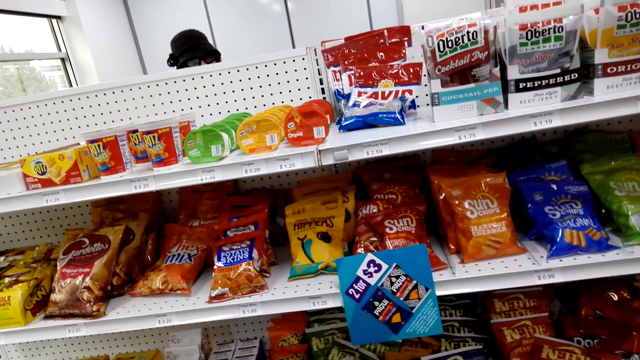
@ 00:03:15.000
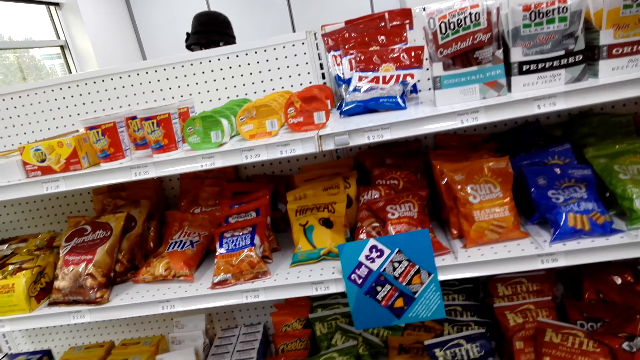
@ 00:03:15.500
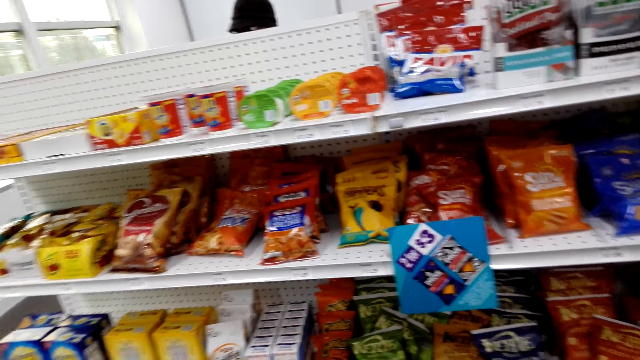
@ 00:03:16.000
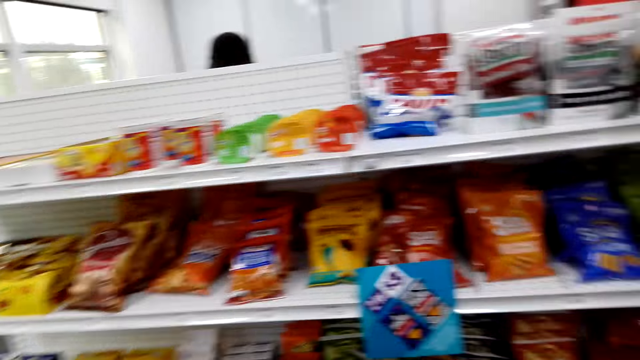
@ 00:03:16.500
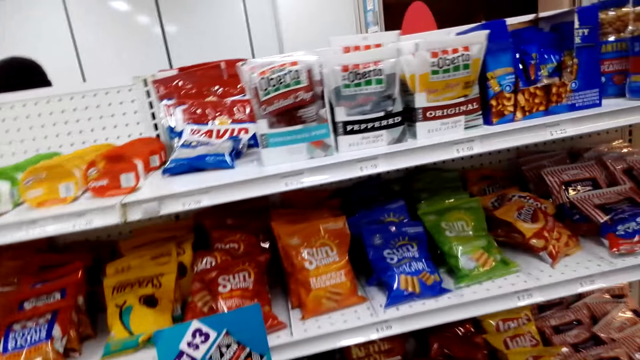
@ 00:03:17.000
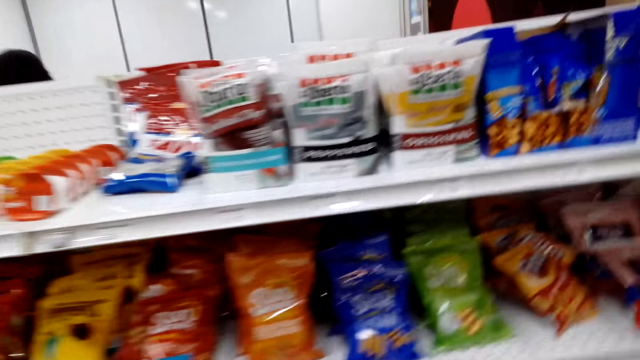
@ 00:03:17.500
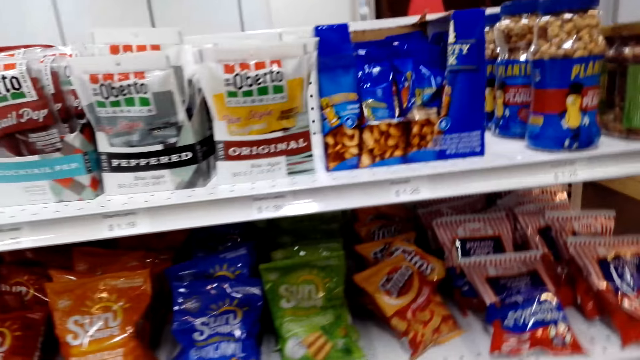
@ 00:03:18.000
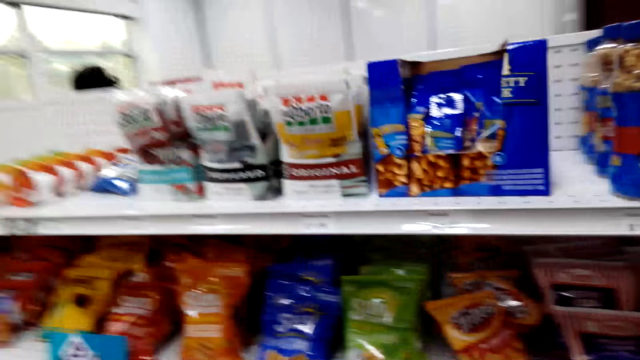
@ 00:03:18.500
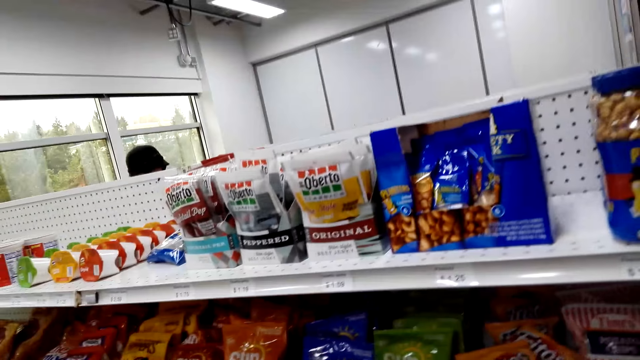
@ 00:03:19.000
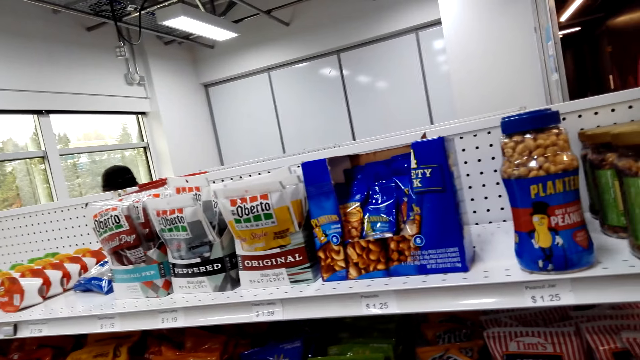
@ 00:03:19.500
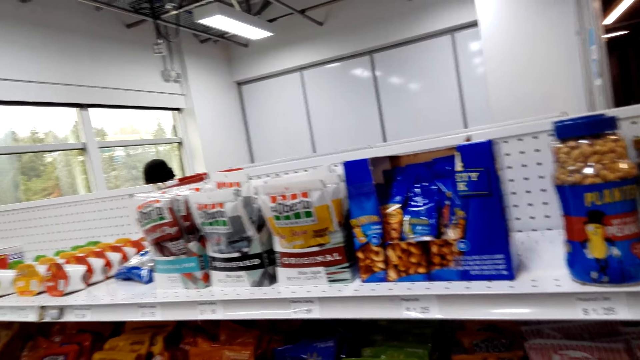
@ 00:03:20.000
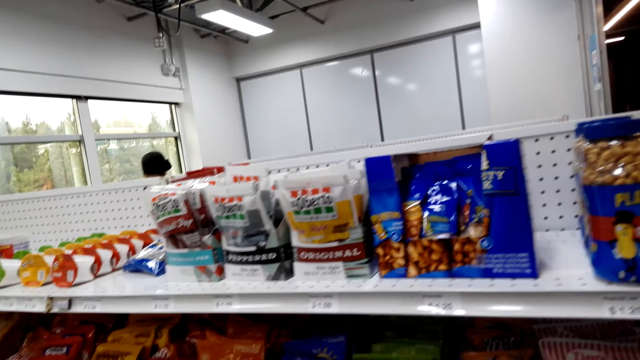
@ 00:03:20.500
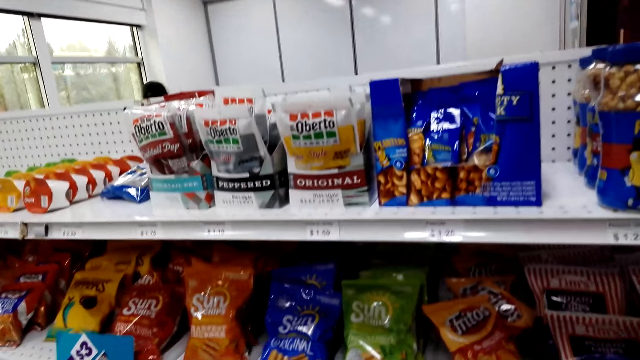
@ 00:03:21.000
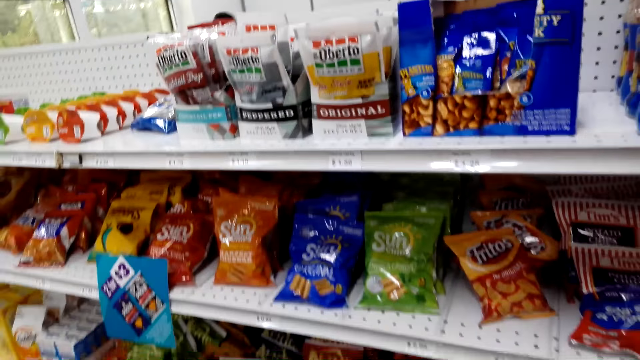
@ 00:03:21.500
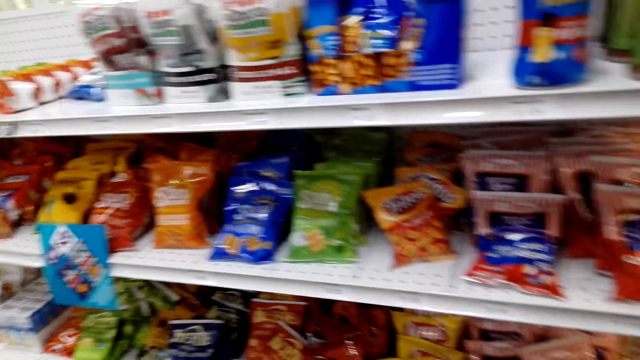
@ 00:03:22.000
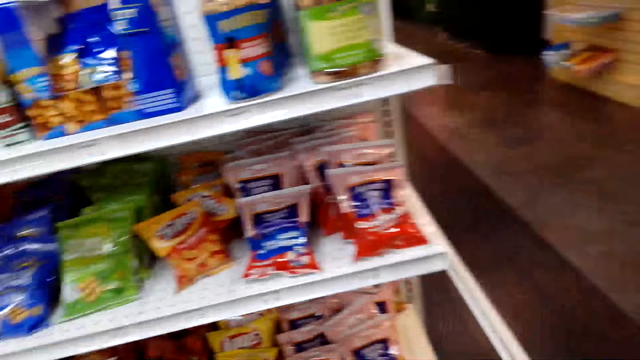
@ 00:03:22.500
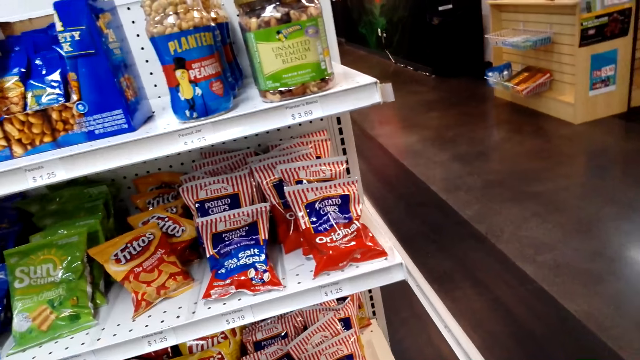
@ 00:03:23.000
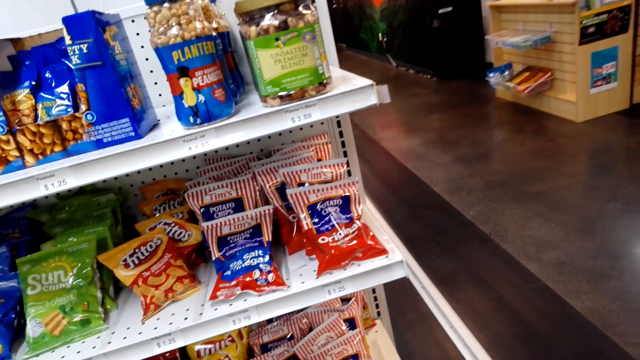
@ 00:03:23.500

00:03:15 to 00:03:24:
The camera wearer looks at the sachet.

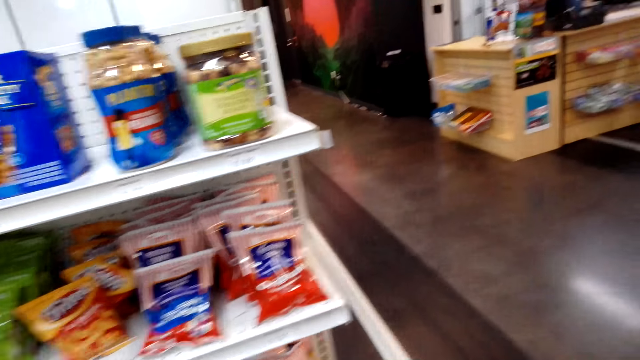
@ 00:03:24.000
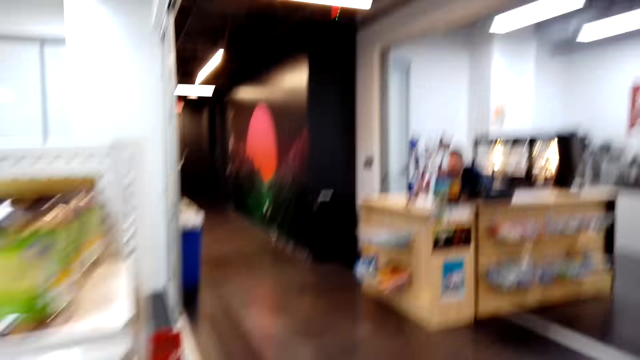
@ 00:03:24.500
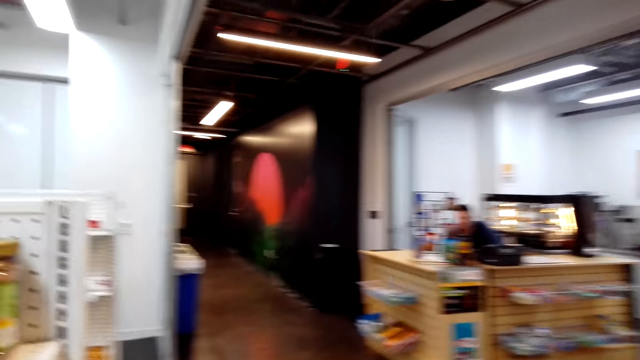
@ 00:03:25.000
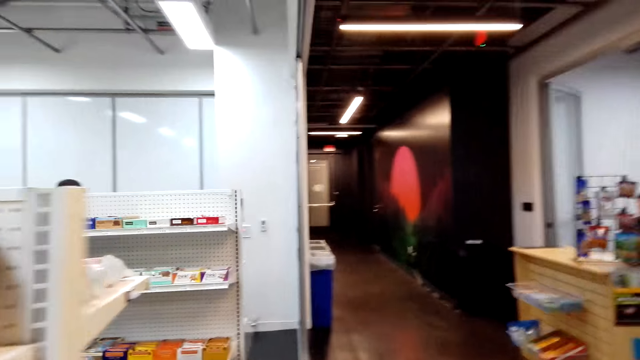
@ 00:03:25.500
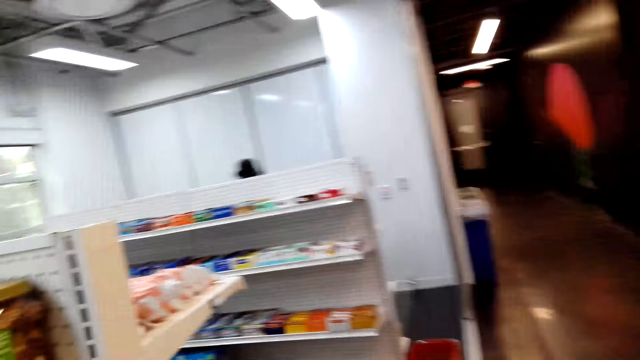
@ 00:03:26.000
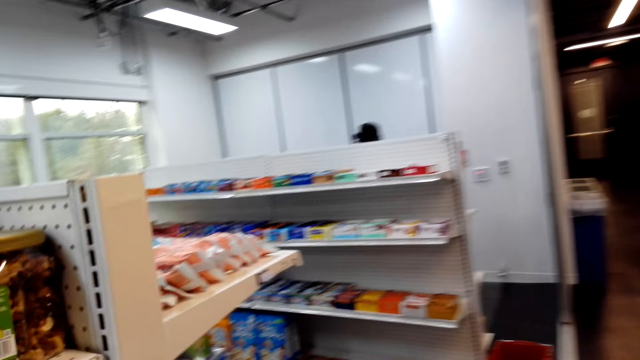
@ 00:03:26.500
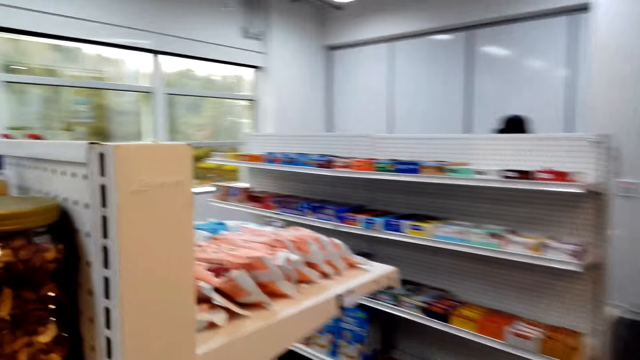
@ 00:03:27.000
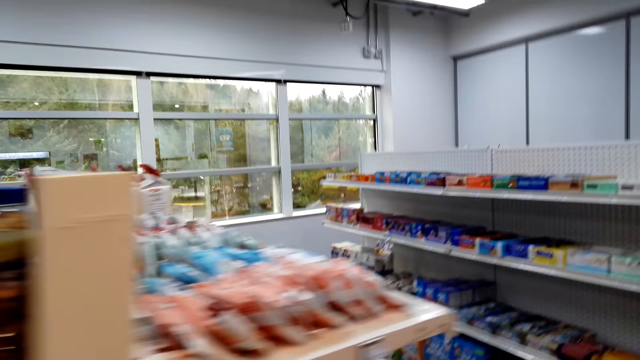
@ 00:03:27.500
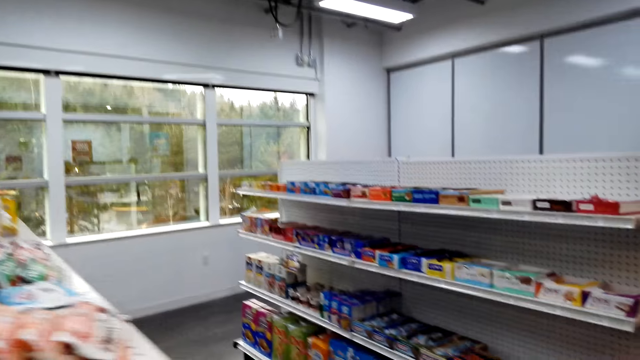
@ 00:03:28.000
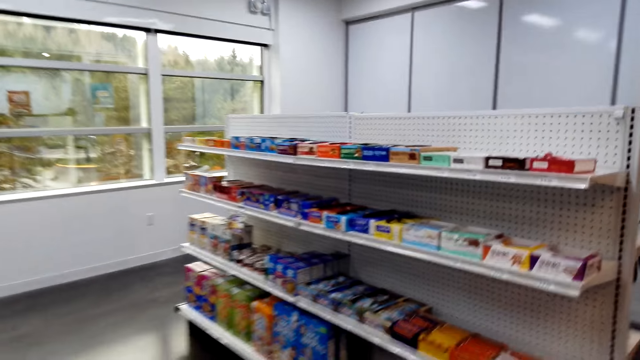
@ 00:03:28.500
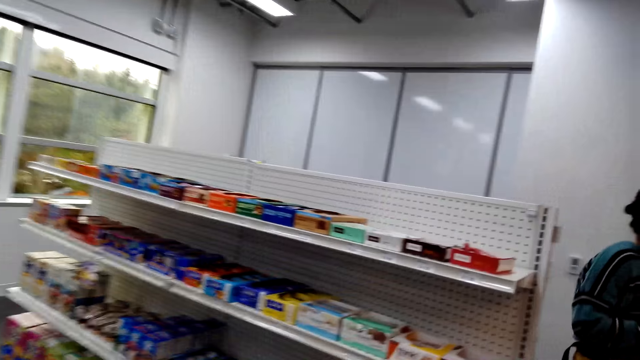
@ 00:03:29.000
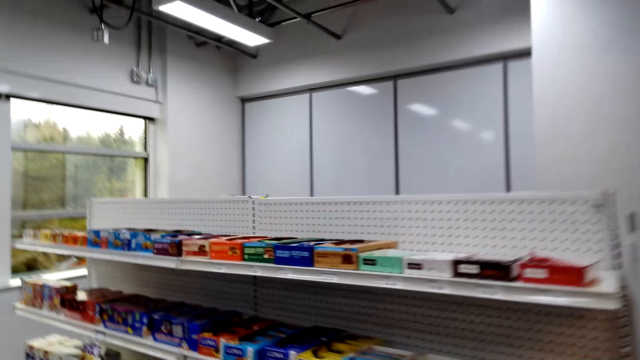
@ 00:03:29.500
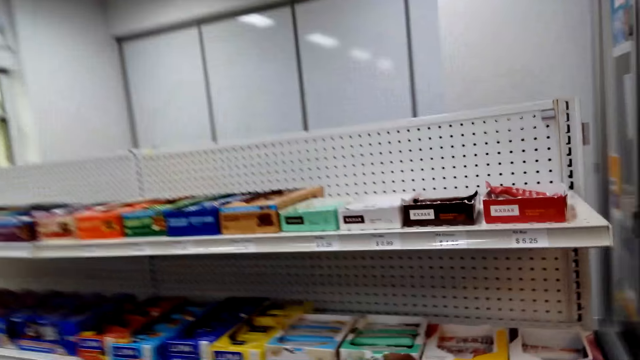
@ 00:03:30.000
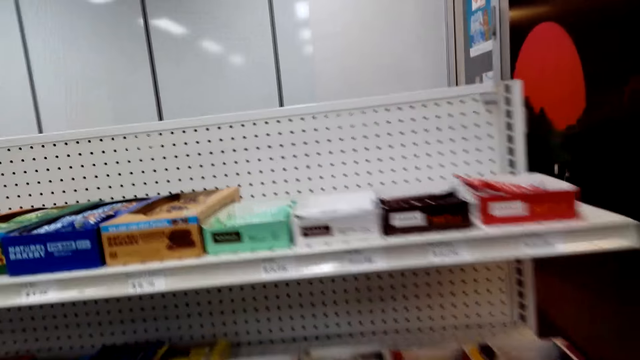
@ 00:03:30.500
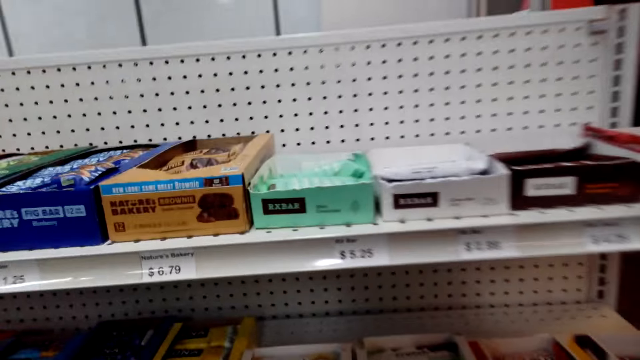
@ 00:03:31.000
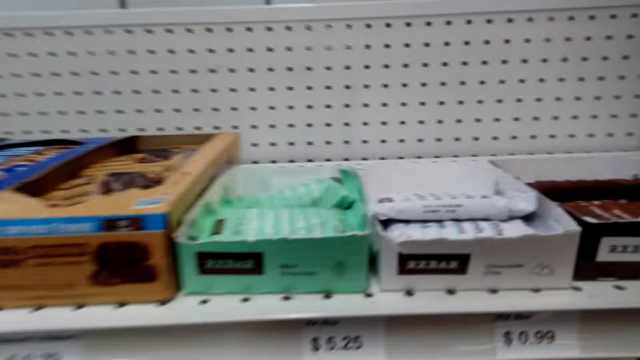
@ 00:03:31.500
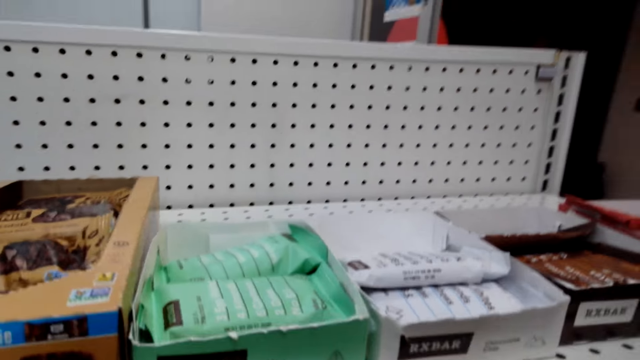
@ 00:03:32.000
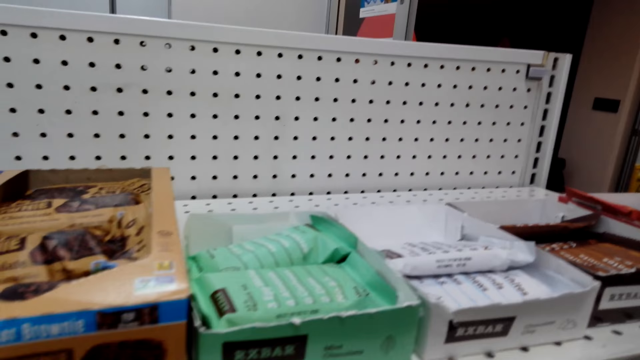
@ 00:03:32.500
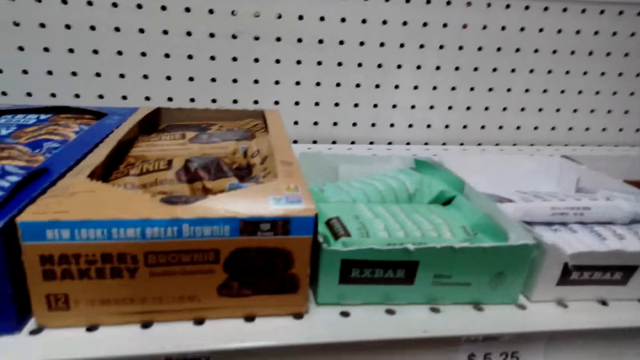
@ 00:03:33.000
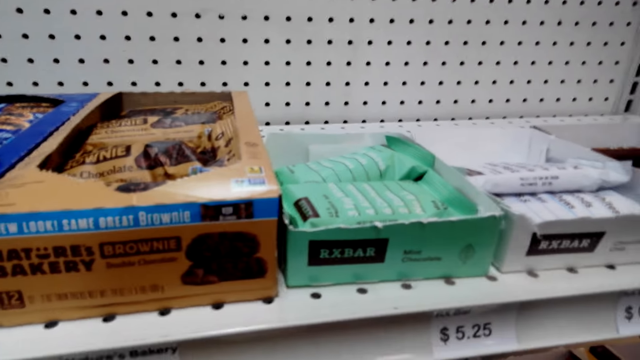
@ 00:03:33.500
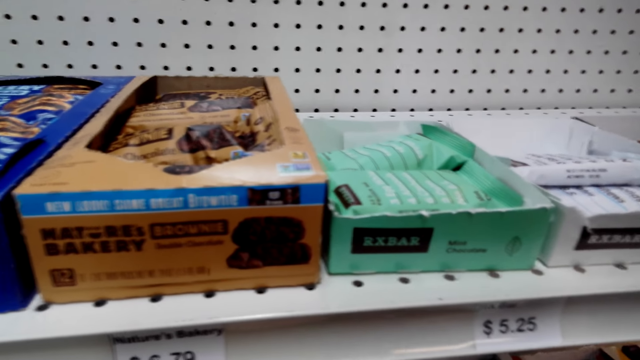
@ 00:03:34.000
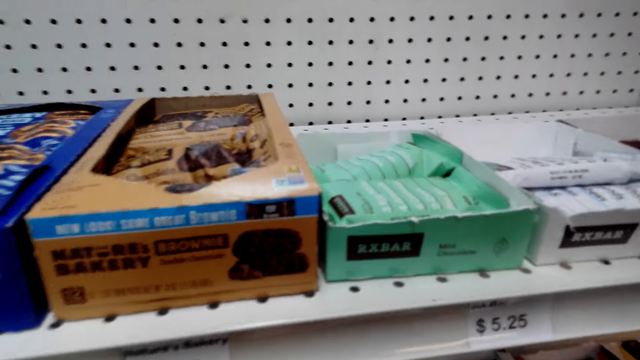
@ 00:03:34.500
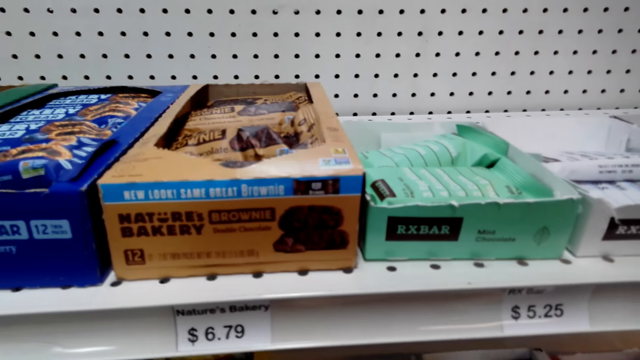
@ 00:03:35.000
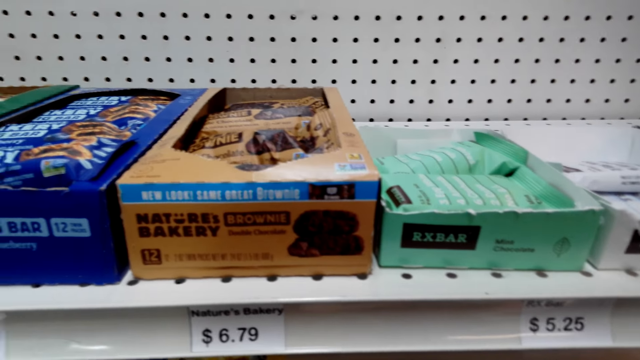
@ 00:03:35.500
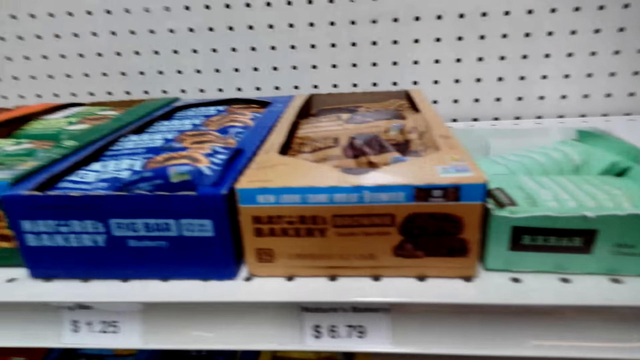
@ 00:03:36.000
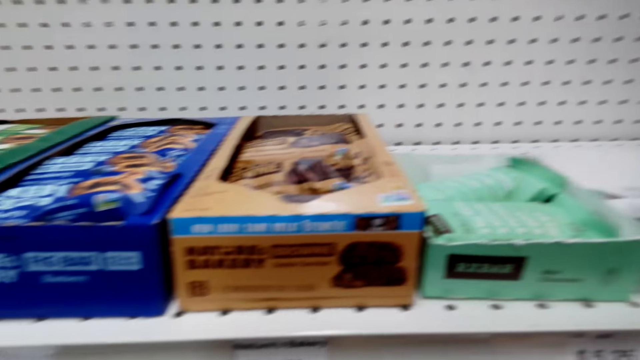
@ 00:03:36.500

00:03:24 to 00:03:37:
The camera wearer walks in the shop. They stand near a shelf.
